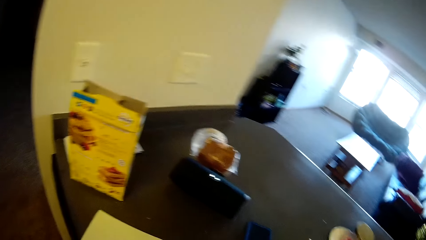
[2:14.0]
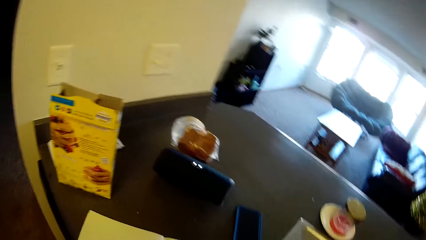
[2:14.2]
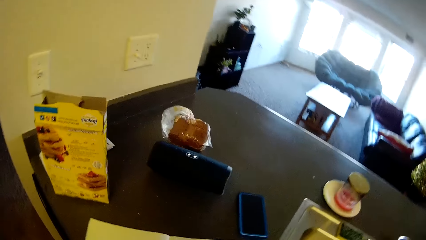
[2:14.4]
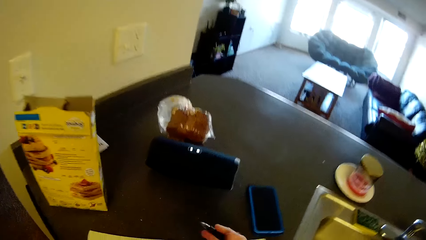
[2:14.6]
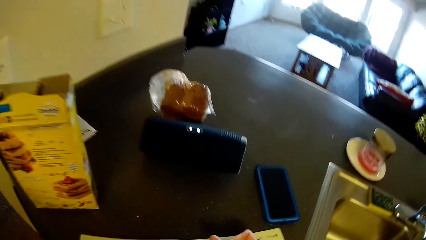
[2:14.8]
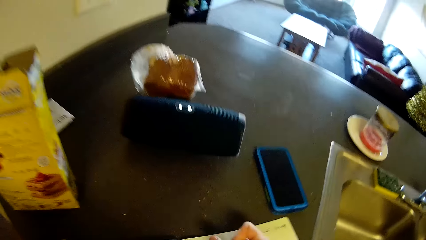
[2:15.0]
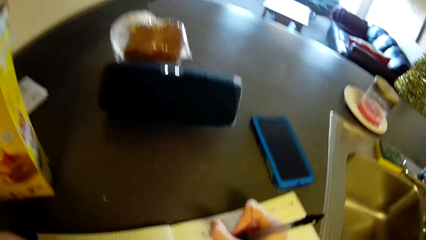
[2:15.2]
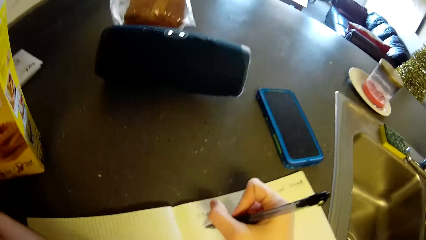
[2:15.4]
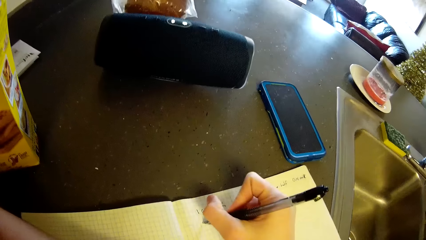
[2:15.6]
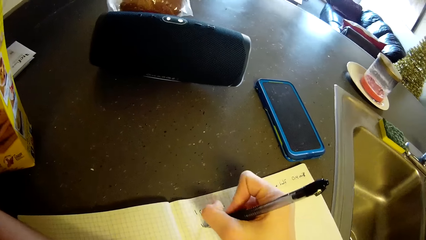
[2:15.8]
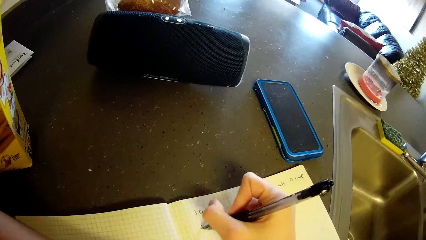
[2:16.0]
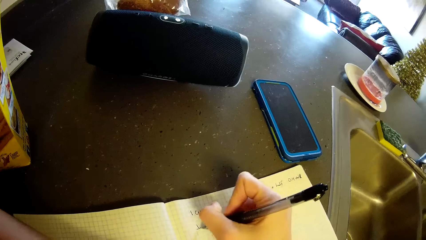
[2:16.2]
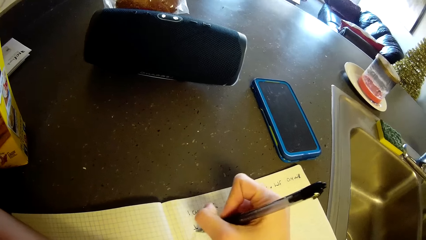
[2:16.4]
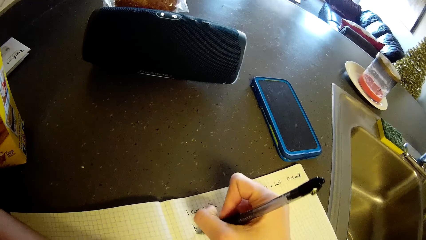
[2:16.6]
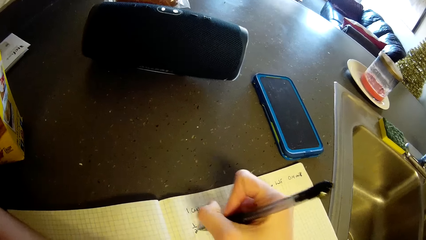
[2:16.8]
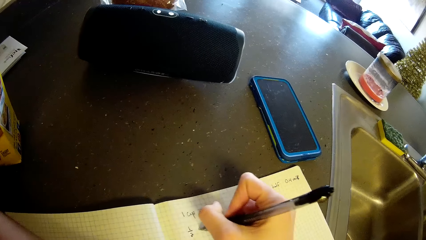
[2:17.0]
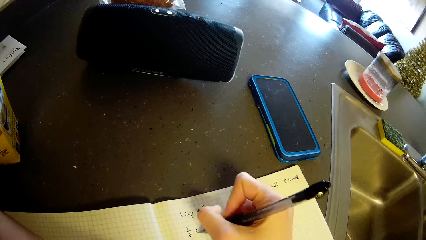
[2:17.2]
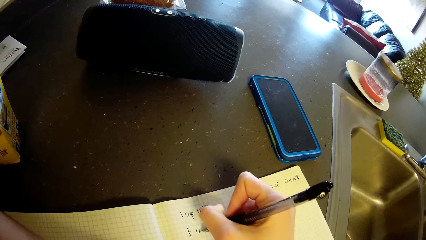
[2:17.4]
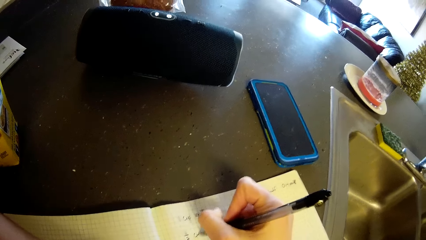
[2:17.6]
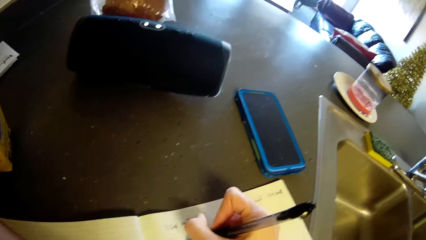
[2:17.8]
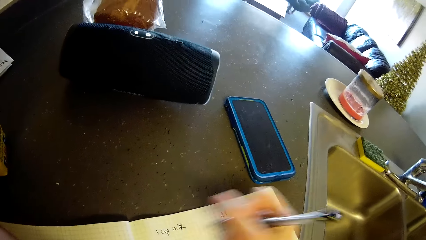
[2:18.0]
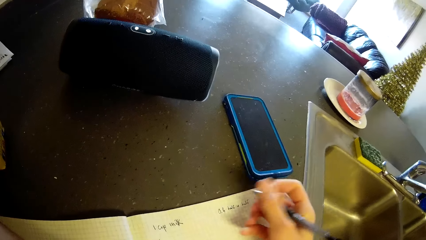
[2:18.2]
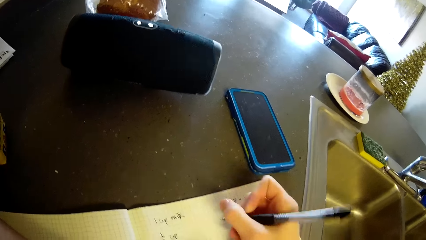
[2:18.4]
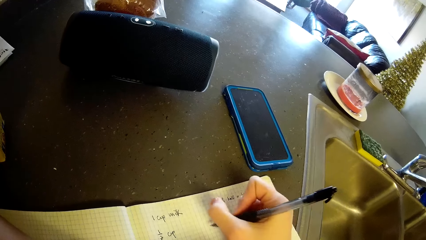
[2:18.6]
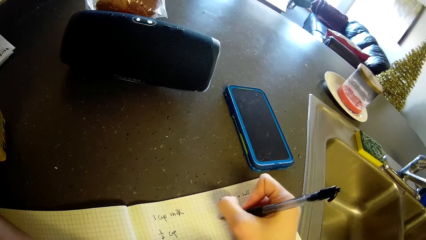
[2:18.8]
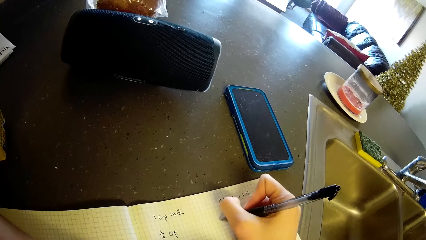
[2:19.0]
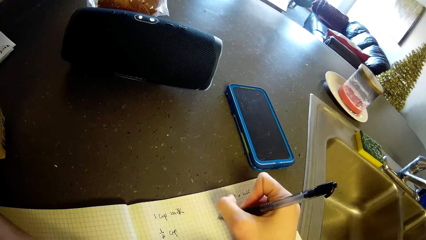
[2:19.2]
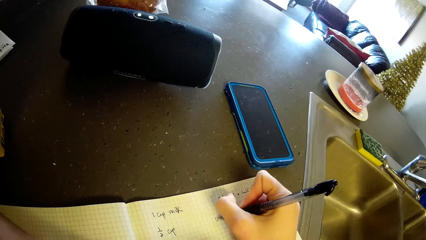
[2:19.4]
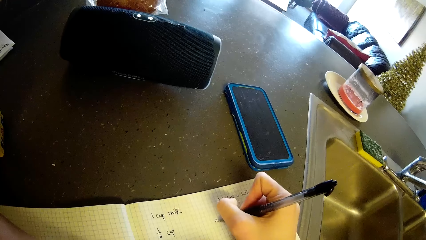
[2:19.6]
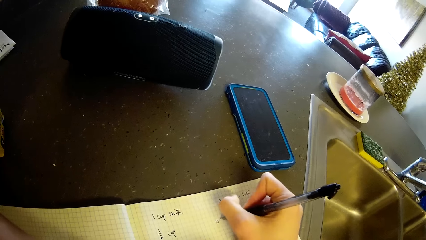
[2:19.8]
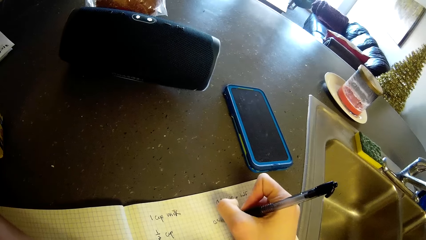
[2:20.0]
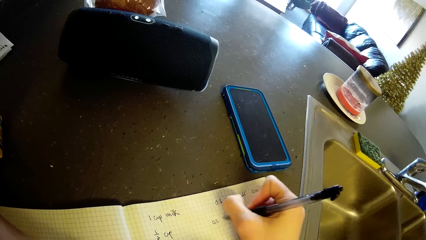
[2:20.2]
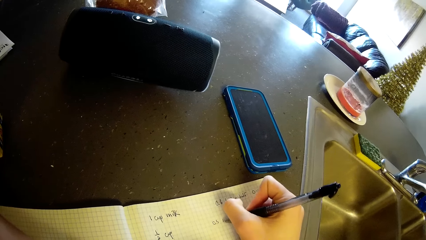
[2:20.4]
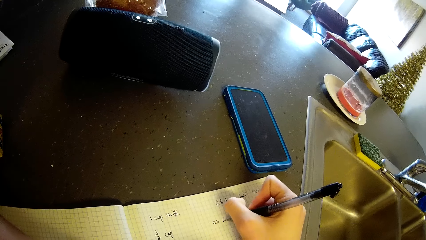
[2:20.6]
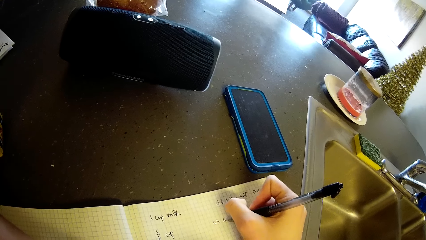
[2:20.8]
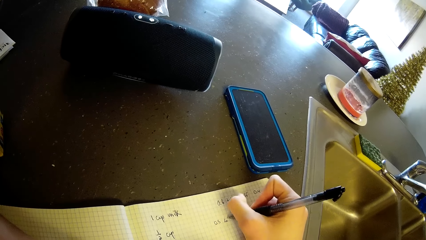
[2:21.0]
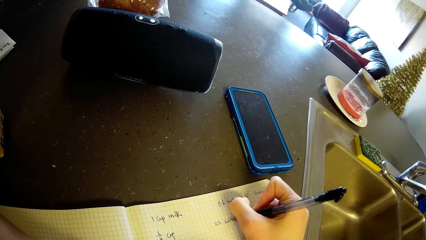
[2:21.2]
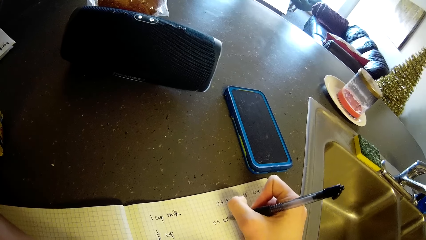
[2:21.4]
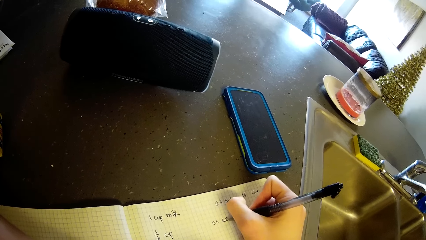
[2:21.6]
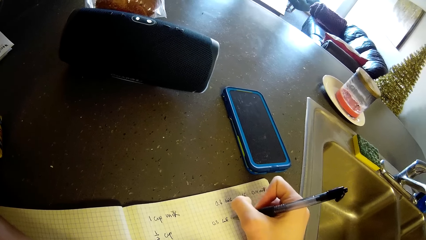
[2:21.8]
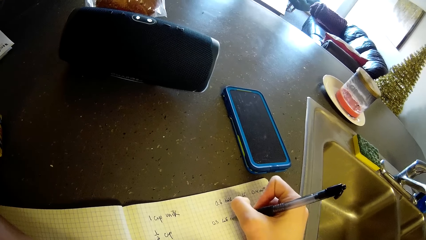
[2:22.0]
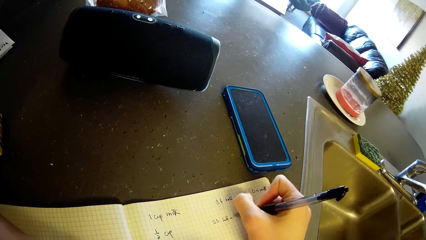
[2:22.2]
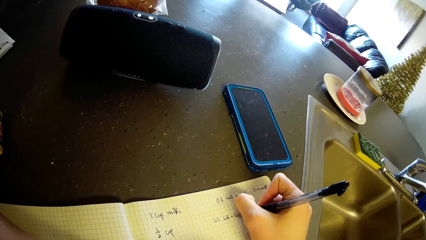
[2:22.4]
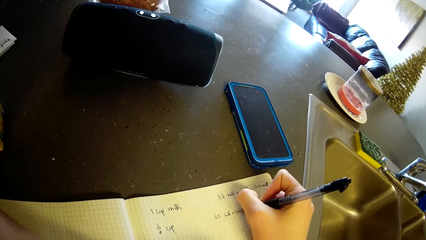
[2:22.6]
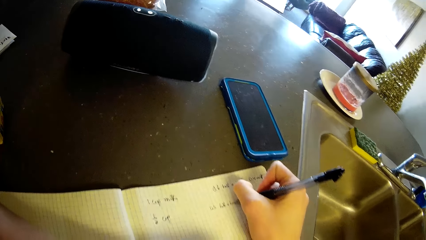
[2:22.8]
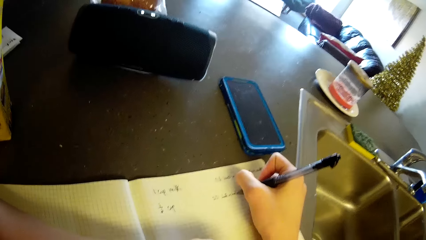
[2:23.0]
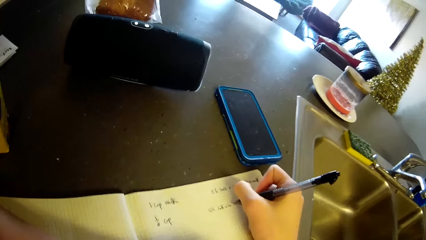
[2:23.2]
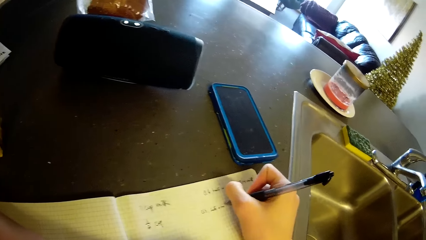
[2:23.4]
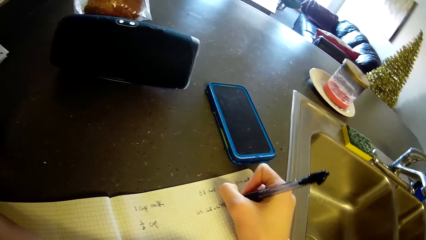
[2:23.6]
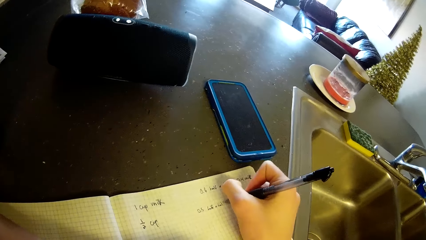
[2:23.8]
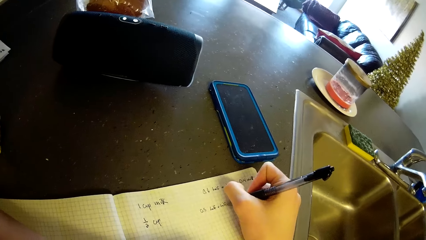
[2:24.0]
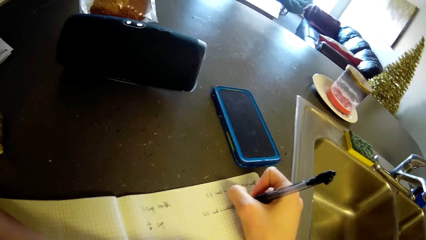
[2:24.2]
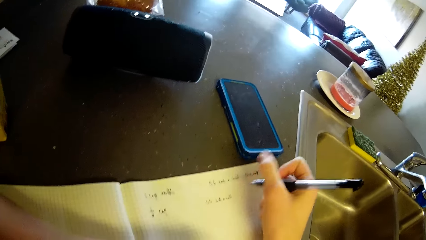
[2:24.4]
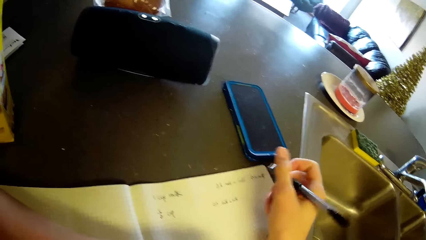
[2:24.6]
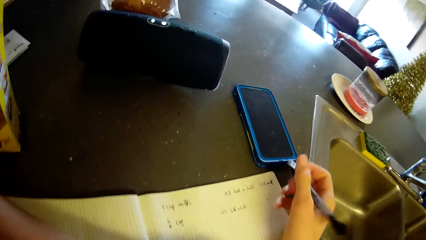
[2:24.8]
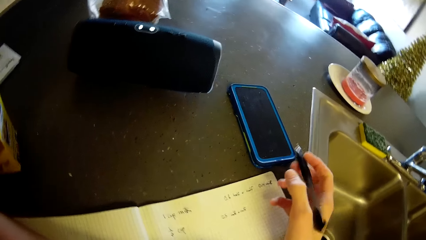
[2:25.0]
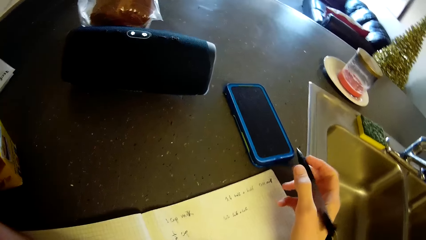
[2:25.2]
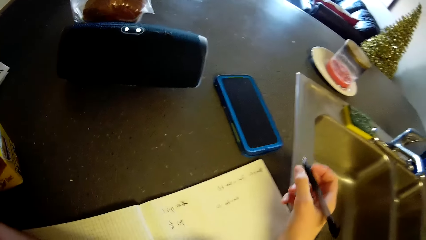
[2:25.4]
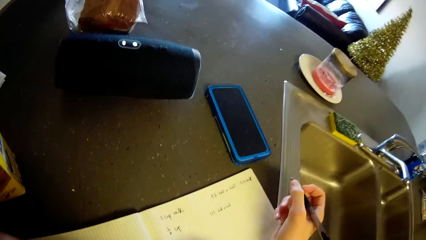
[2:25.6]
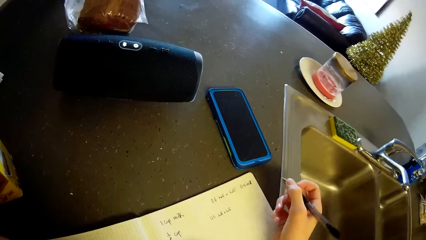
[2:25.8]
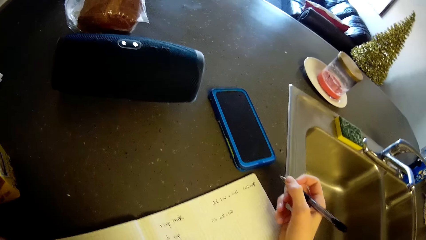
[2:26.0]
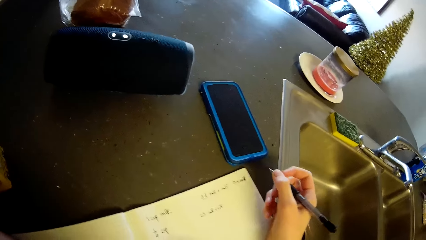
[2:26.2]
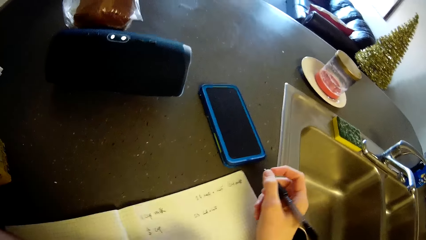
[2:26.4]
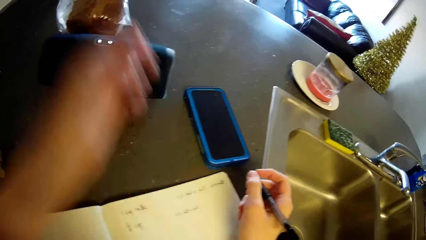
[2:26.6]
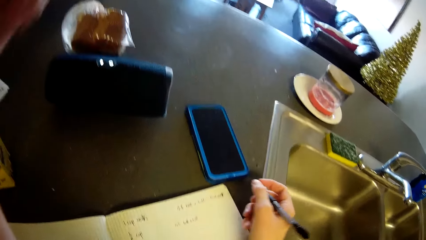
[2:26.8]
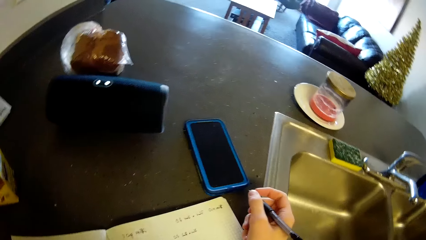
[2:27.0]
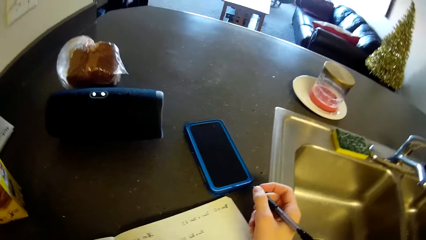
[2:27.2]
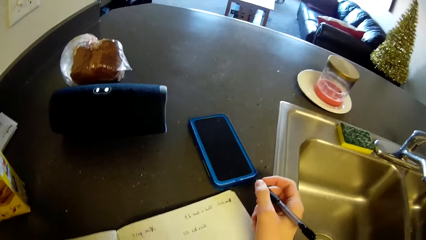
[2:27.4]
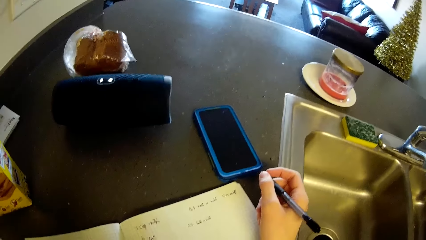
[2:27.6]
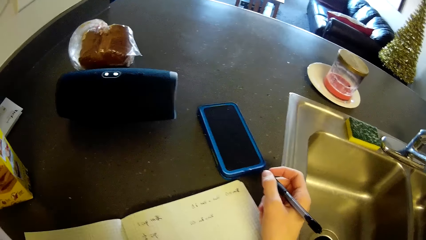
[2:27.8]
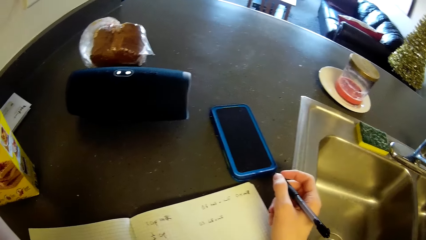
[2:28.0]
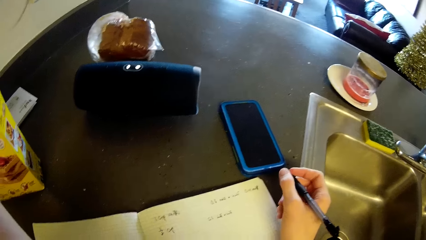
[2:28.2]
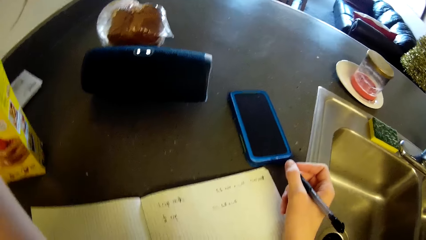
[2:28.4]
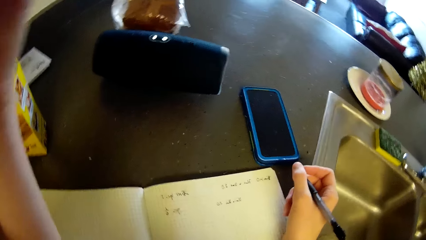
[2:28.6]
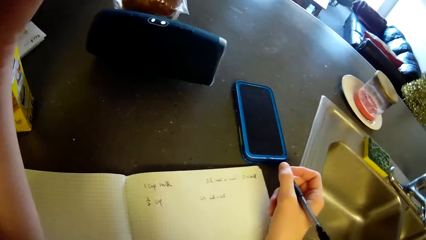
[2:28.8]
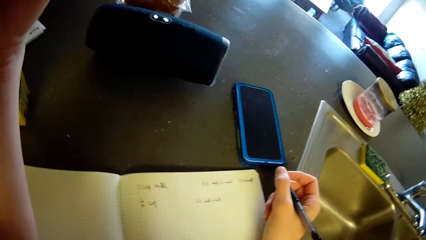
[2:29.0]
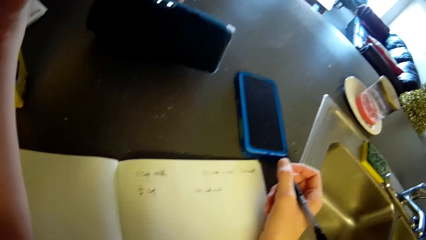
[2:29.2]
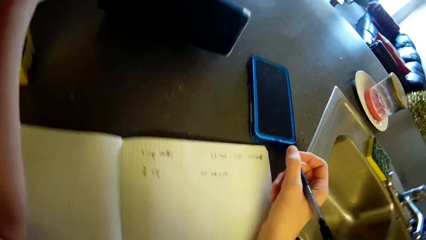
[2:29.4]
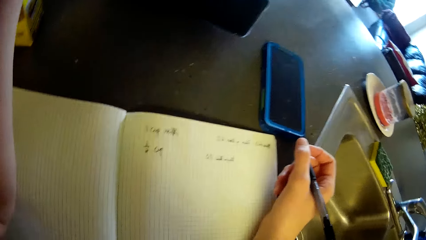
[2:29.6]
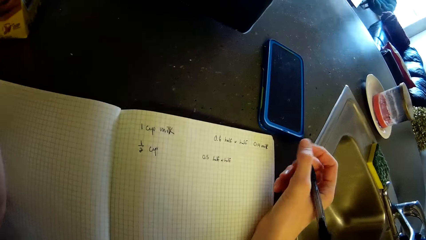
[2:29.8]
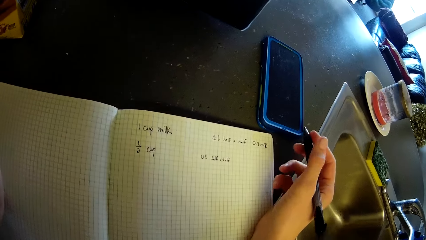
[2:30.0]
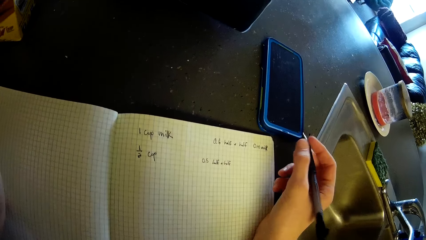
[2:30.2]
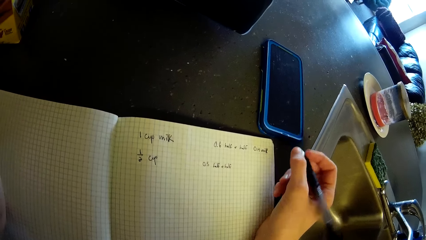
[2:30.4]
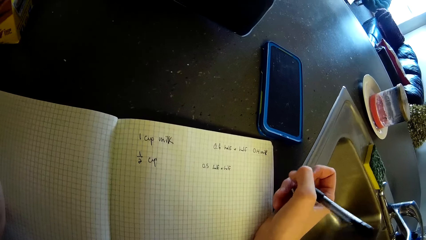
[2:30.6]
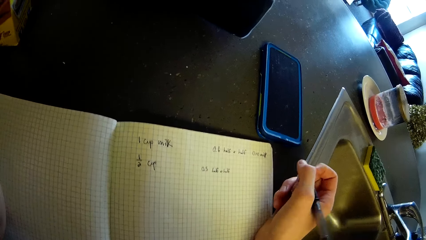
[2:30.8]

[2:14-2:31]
The camera wearer writes on the book on the kitchen table with the pen in her right hand. She stops writing on the book with the pen. She writes on the book with the pen. She stops writing on the book with the pen. She raises her left hand towards her face. She stands on the floor.
